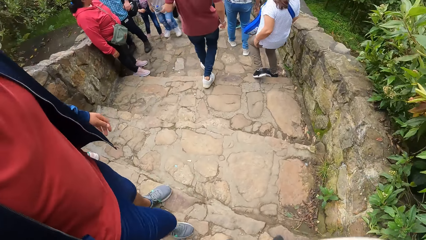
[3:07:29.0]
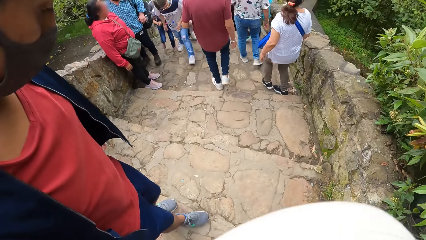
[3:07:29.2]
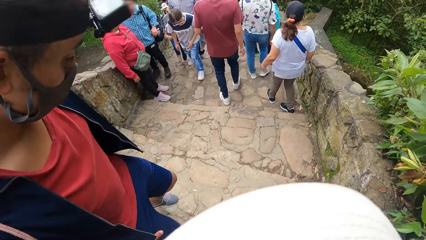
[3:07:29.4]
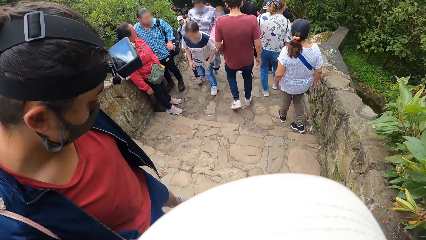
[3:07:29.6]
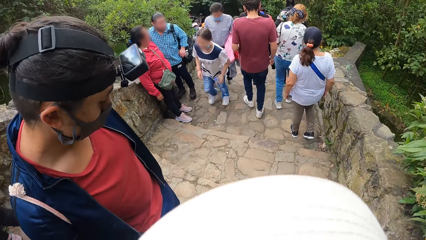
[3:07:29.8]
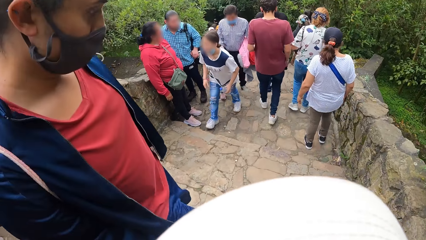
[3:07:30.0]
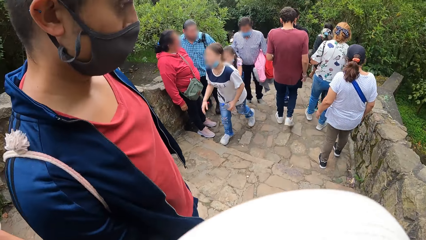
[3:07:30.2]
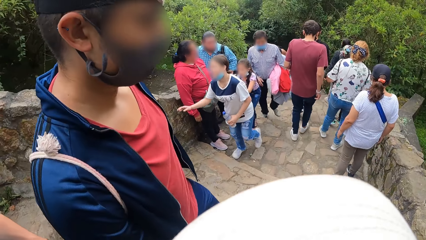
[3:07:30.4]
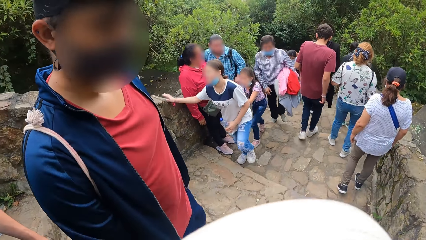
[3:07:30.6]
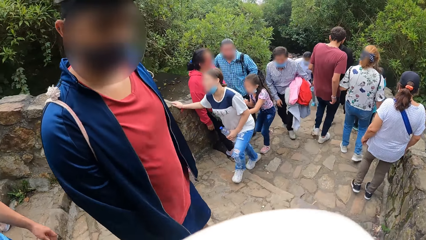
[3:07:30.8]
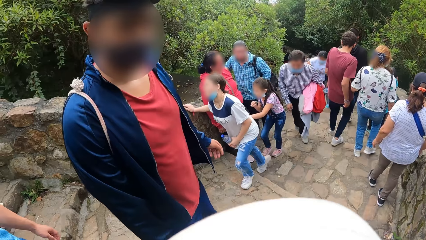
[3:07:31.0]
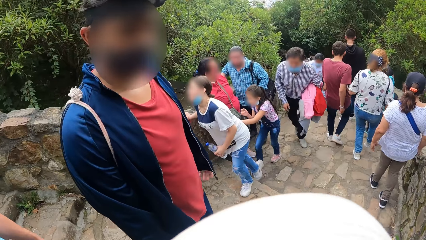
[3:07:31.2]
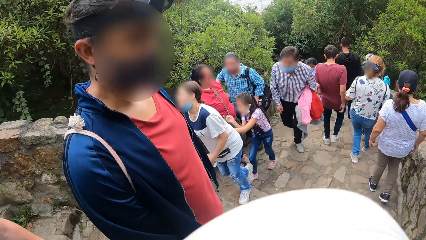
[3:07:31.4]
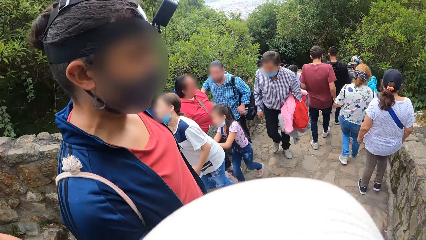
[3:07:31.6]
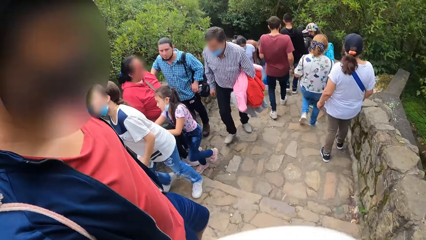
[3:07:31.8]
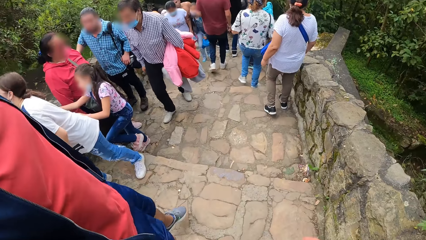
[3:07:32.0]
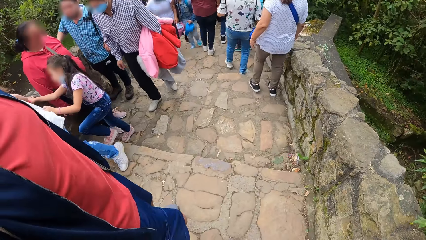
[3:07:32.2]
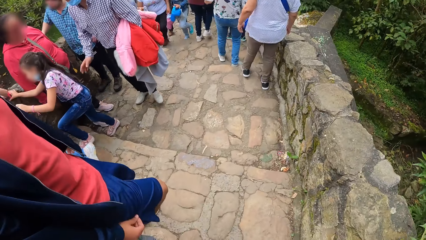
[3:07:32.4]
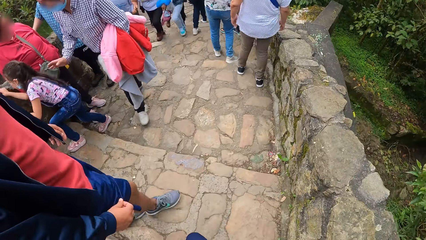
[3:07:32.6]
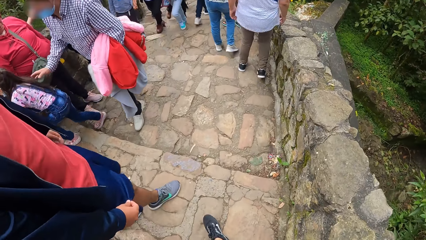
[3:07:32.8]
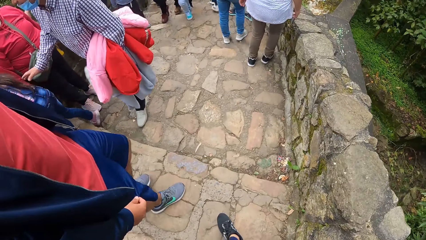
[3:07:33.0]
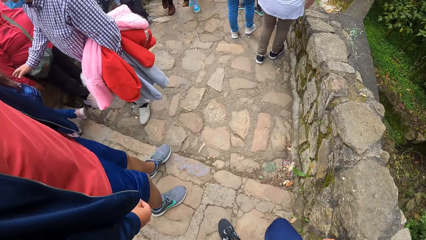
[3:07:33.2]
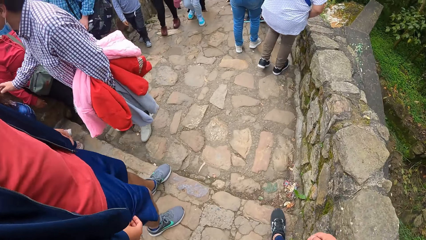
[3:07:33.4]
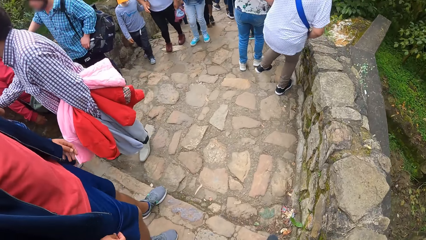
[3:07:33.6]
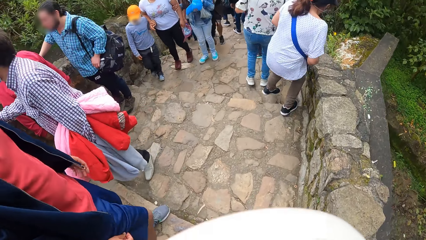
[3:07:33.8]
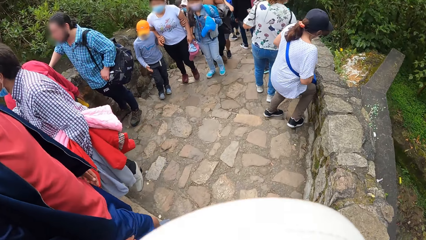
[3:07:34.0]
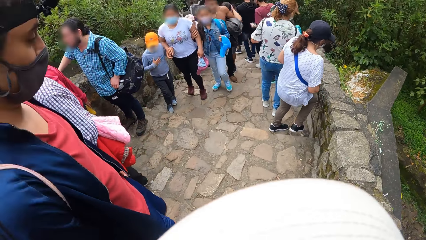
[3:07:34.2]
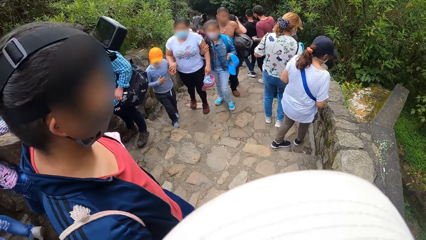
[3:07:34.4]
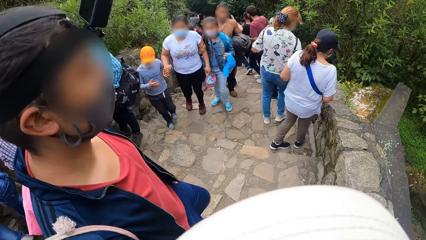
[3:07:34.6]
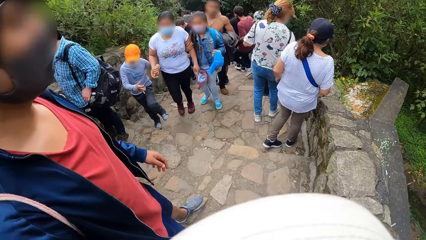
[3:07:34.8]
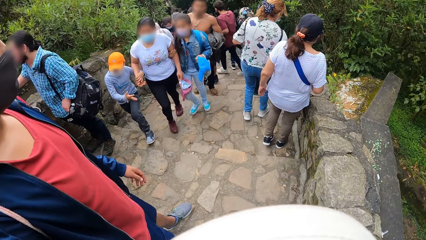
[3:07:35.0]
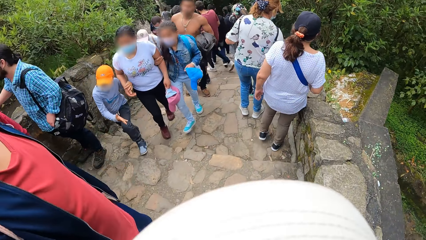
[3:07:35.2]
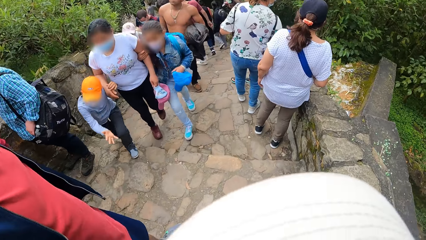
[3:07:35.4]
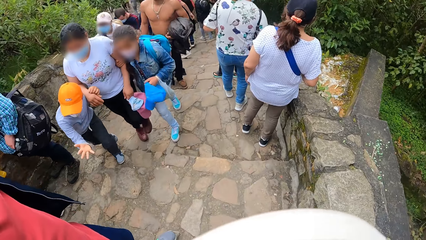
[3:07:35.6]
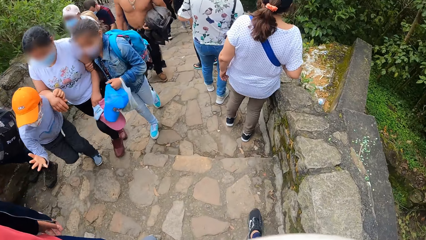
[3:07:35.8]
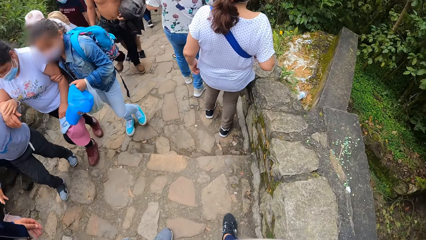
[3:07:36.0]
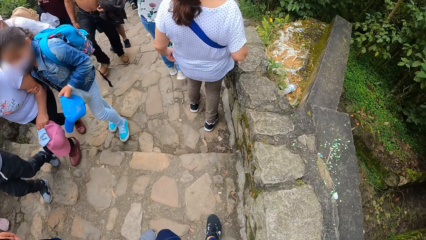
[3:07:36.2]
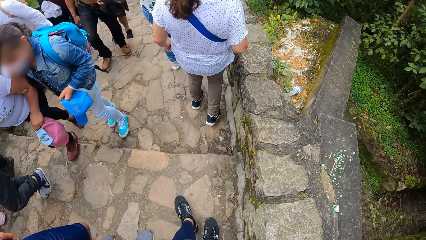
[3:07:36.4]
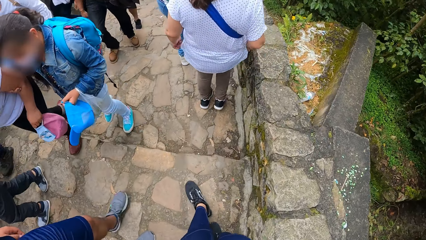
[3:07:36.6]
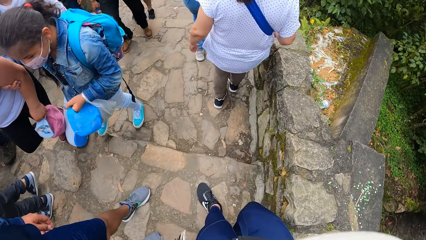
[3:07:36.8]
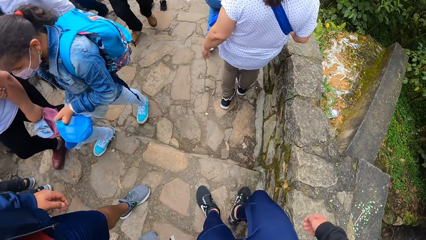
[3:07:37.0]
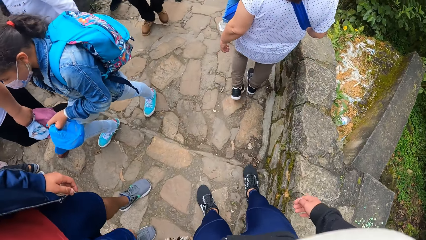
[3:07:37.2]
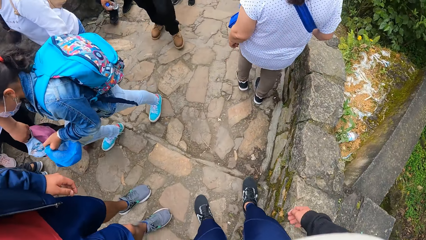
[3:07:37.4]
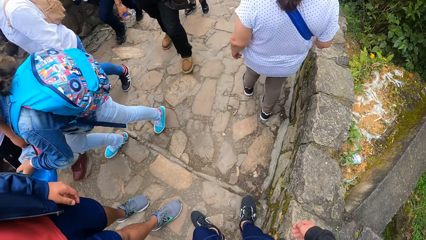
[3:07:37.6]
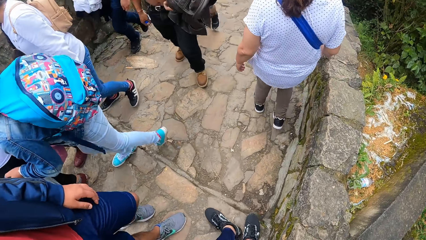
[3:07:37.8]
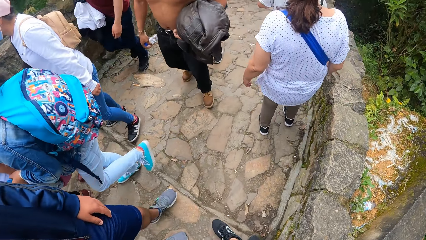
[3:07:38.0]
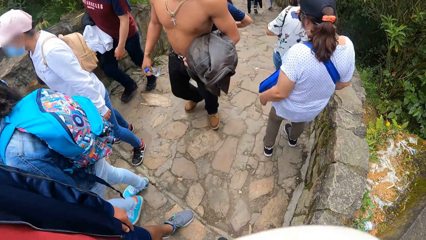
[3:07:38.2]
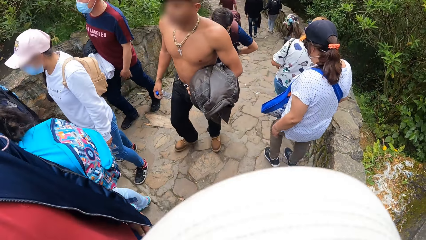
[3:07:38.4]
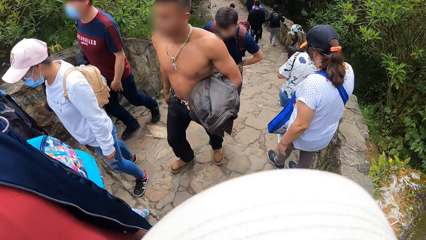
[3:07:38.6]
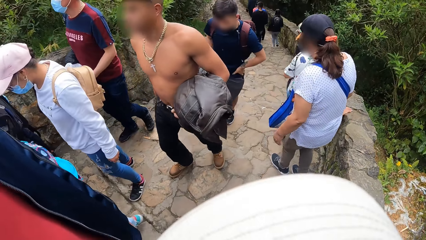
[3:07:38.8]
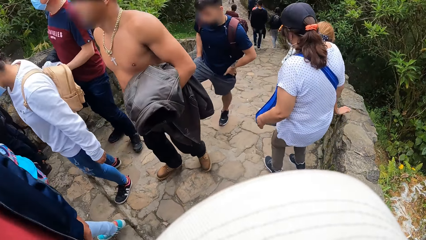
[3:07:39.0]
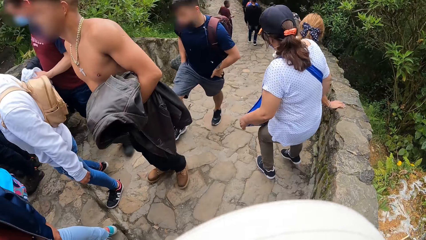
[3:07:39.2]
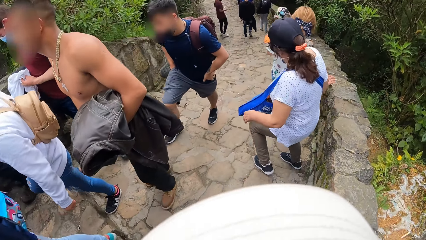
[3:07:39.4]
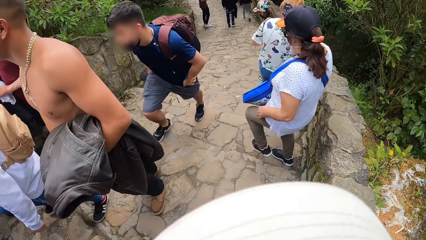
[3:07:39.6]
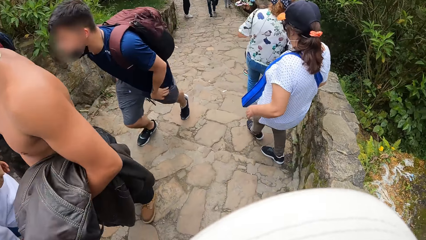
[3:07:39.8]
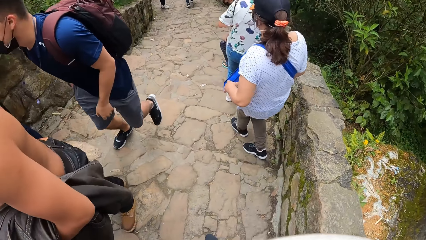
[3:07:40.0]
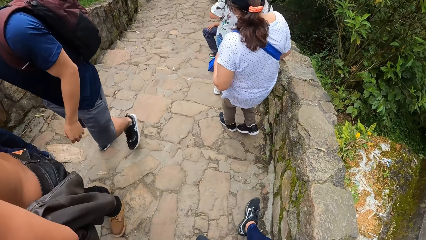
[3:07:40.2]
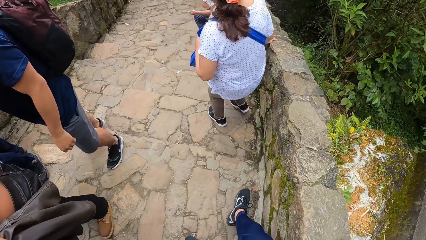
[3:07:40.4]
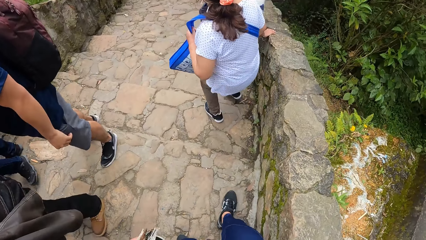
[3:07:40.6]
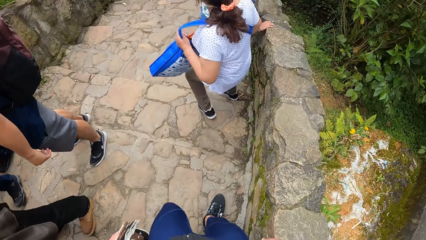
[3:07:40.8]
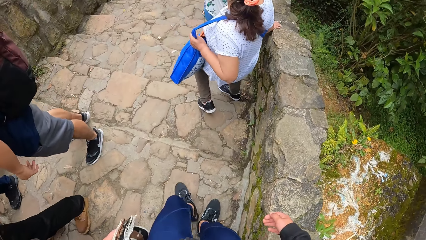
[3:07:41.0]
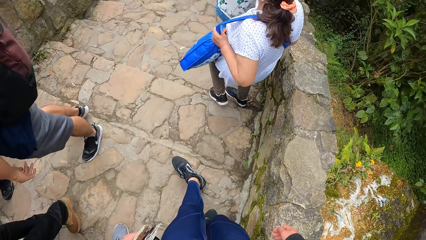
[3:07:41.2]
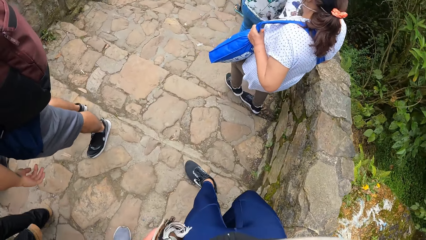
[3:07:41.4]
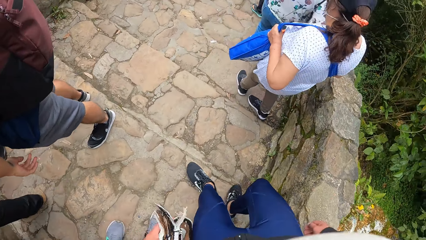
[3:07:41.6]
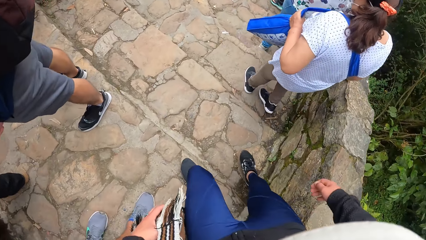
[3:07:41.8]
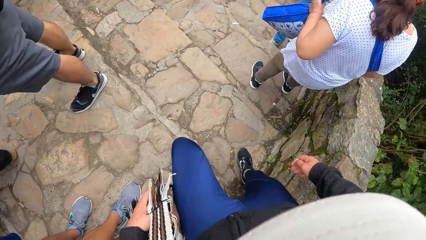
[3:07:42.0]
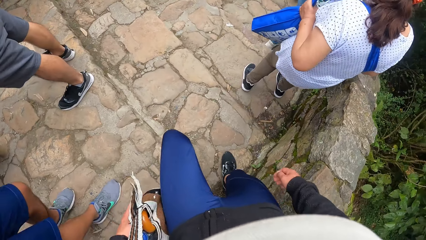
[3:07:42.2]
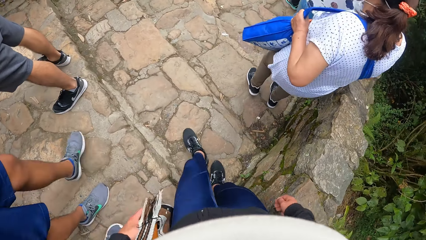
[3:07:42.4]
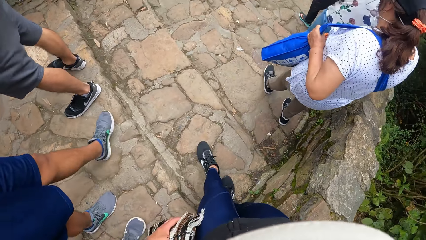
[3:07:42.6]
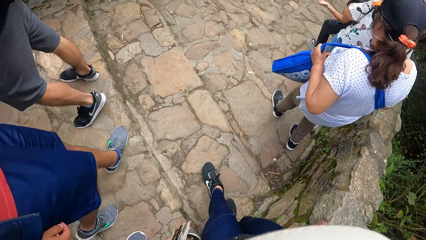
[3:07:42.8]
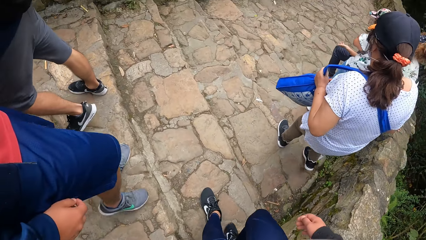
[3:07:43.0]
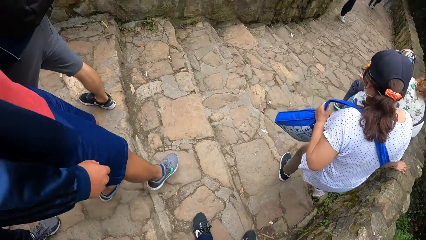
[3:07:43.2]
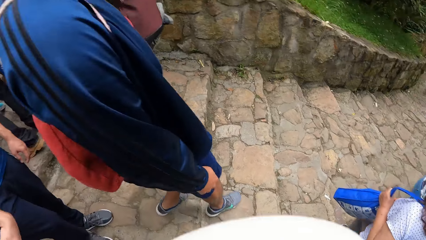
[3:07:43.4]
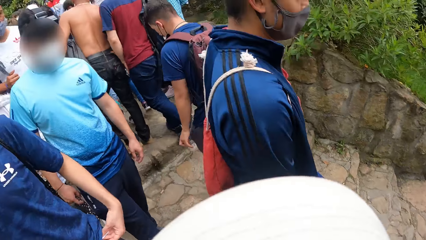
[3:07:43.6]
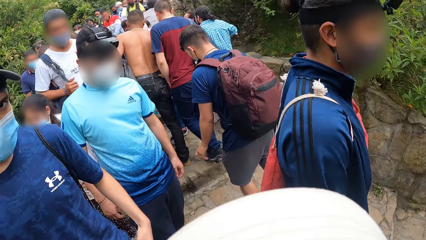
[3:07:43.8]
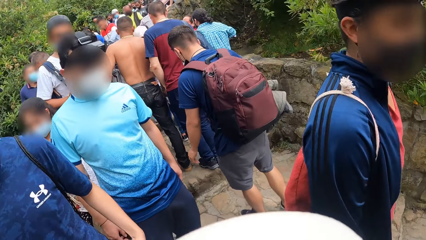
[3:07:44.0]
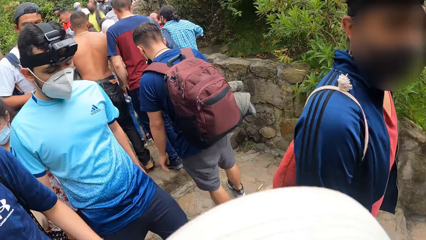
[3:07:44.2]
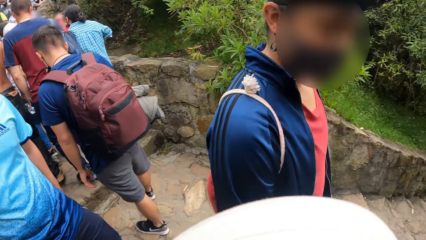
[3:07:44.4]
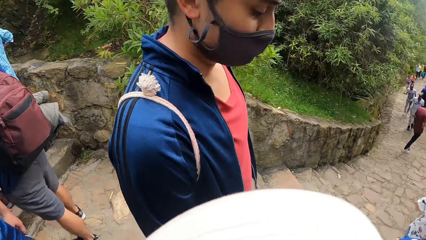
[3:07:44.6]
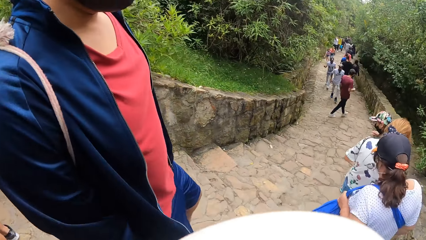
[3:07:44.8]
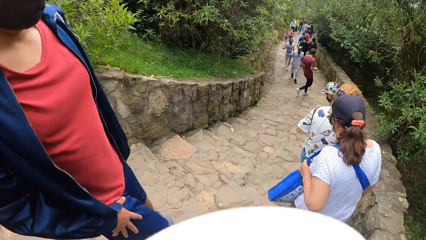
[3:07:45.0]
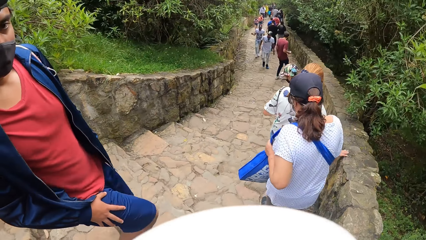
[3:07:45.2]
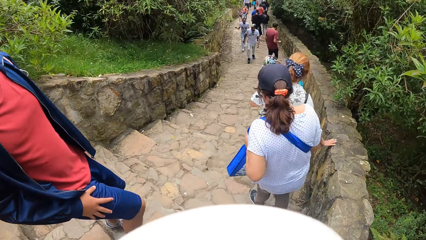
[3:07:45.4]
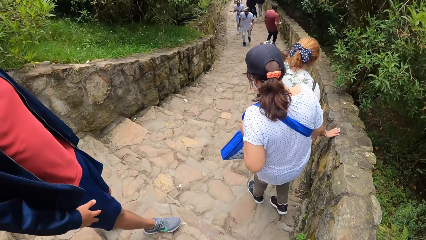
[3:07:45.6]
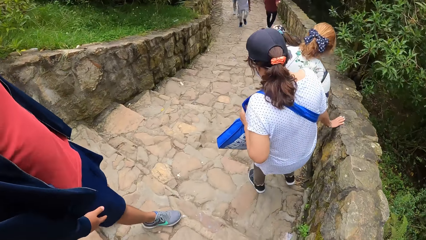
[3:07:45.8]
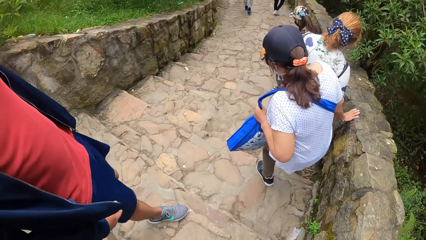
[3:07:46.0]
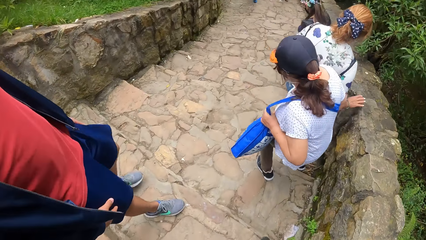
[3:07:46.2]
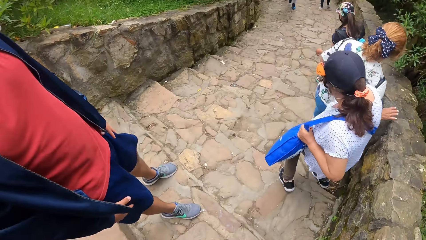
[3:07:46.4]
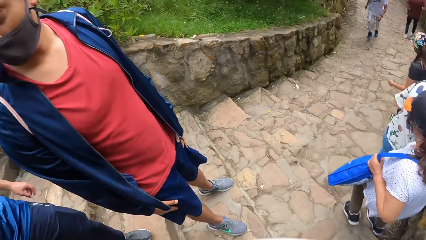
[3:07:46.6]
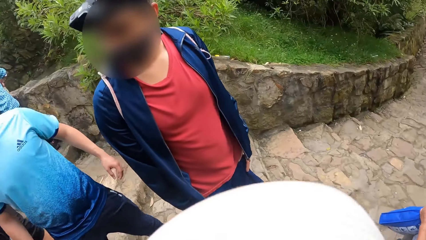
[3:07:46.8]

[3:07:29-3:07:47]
The camera wearer looks at the man. They look at another man. They look at the first man.
